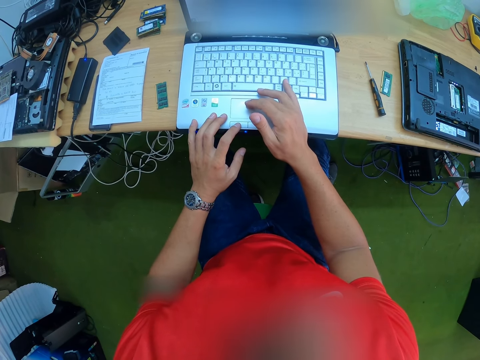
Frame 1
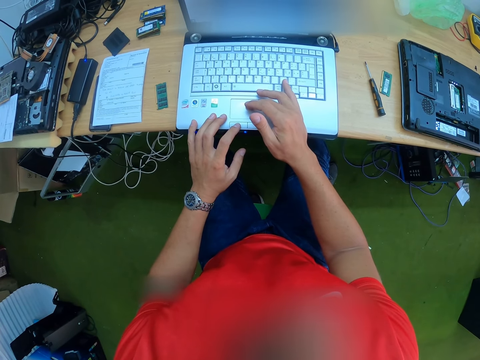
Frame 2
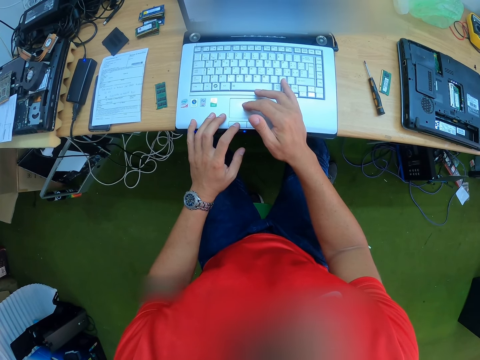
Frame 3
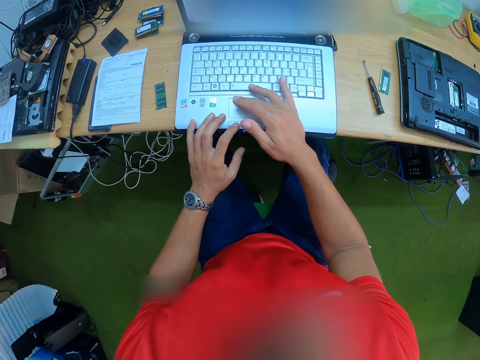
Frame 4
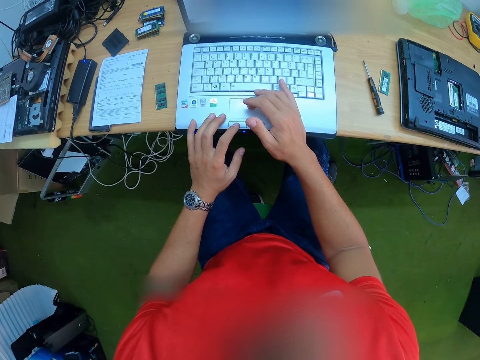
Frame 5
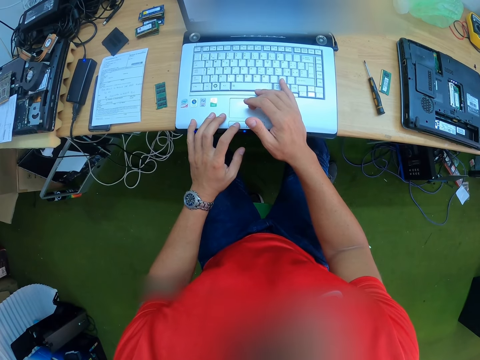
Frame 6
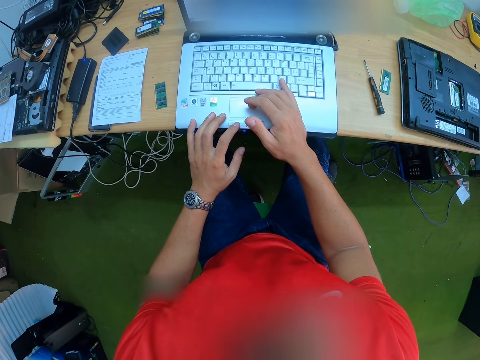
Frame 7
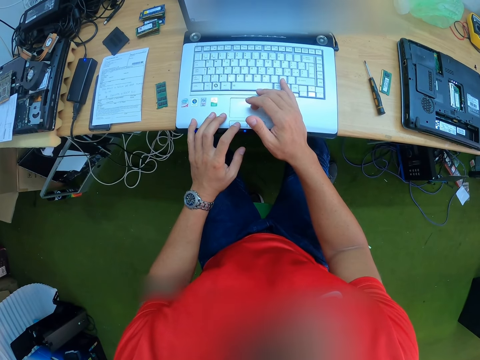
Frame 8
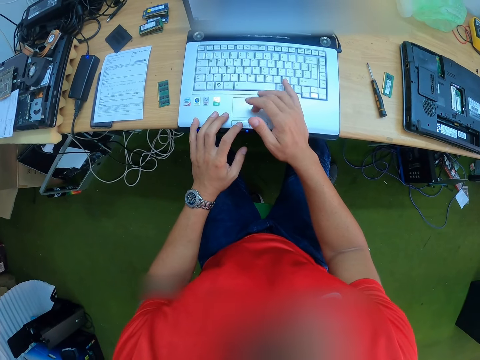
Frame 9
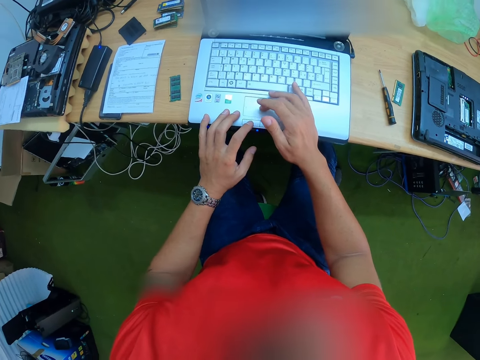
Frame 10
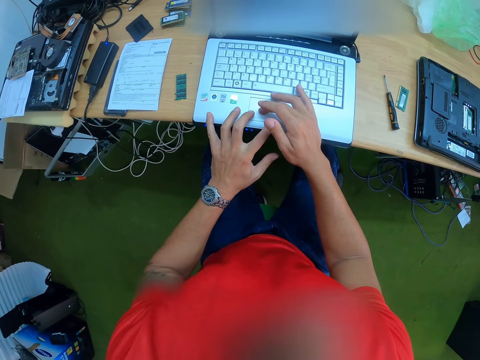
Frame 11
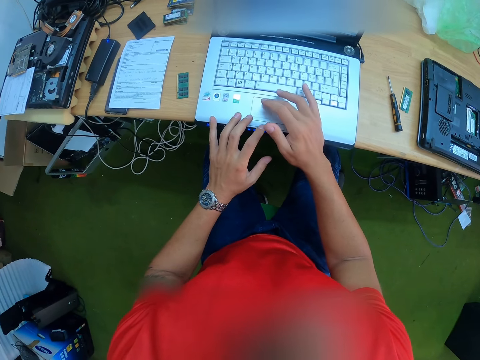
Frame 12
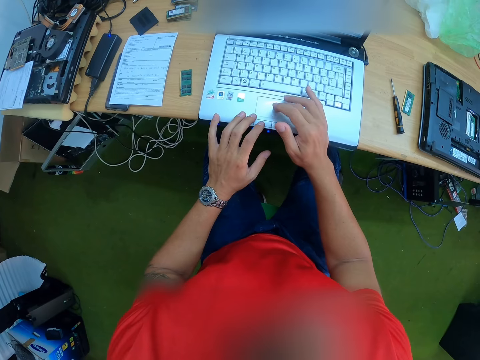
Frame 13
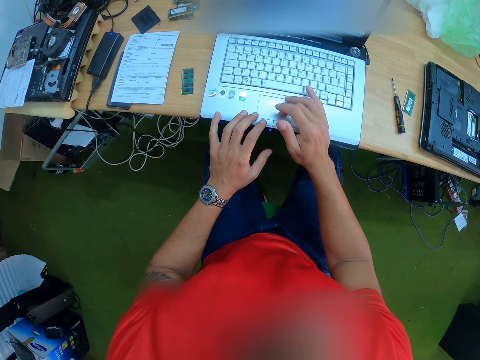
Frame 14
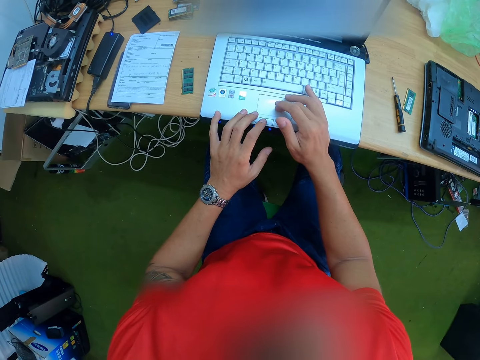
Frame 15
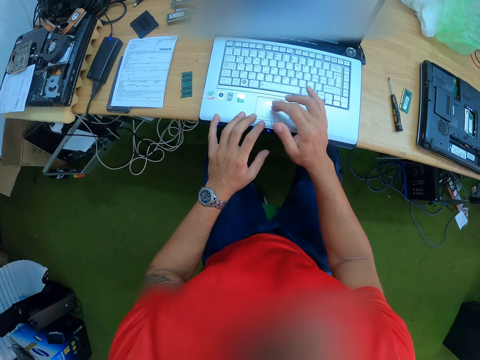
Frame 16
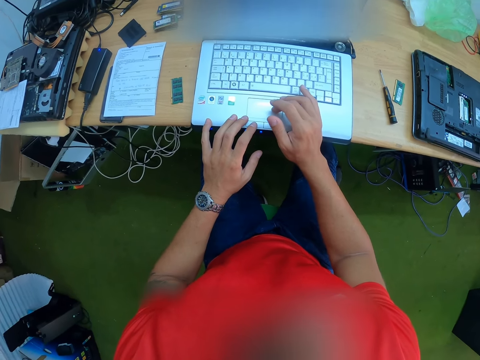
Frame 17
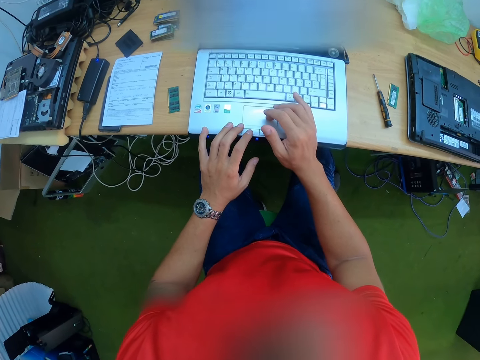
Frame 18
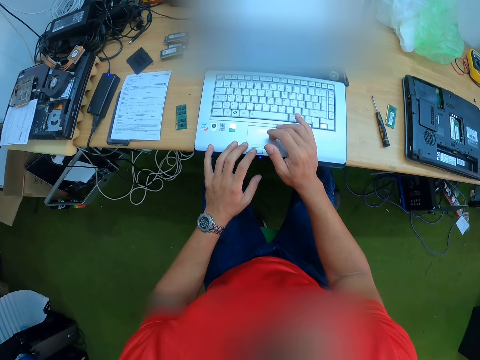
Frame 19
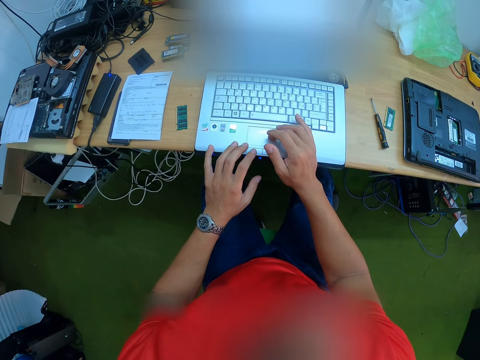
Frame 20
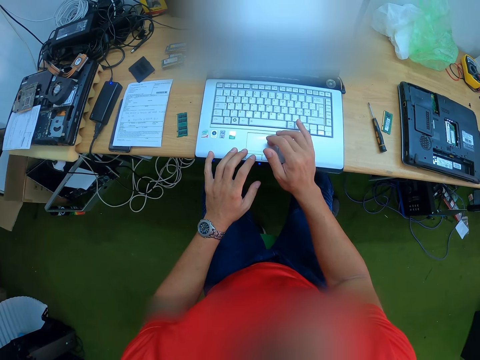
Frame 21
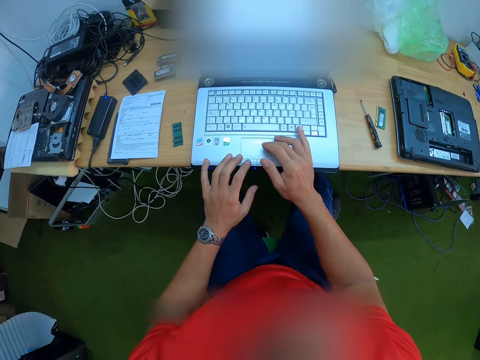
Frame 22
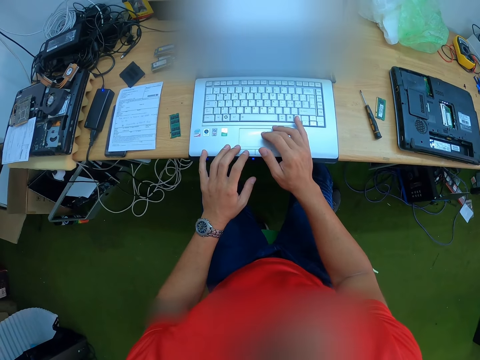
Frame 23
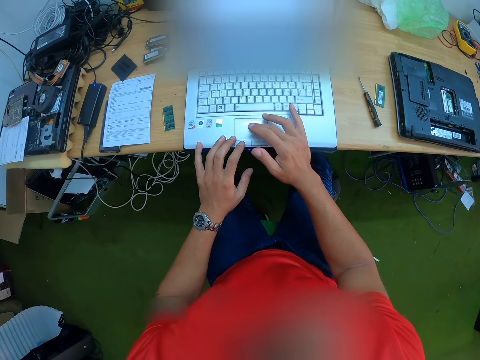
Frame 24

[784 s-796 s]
The camera wearer looks around. They touch the laptop. They look around.

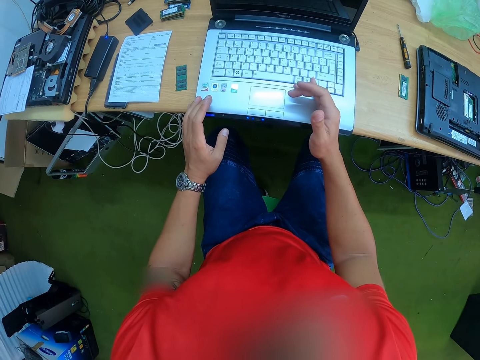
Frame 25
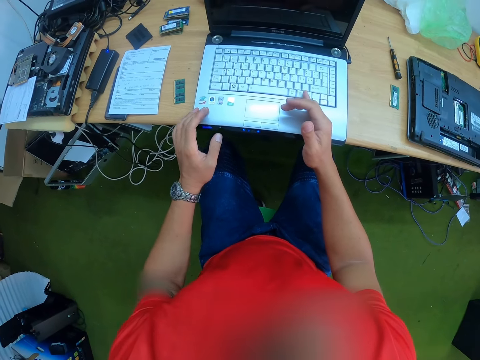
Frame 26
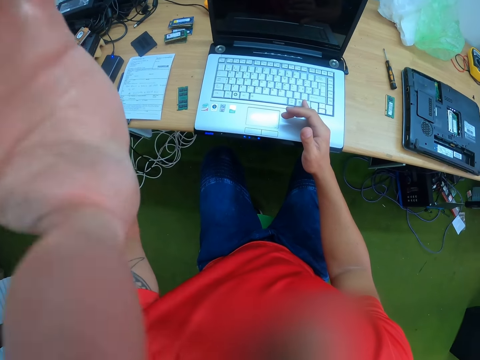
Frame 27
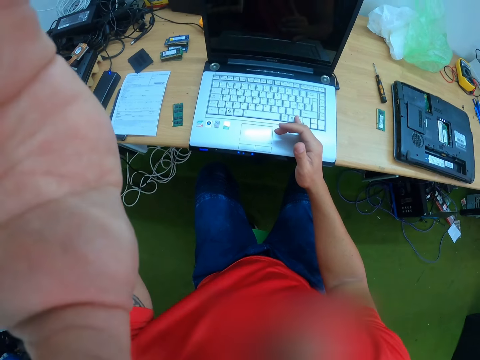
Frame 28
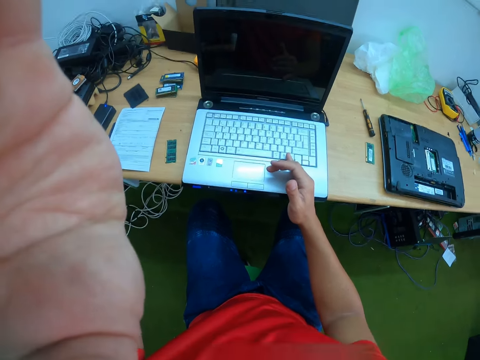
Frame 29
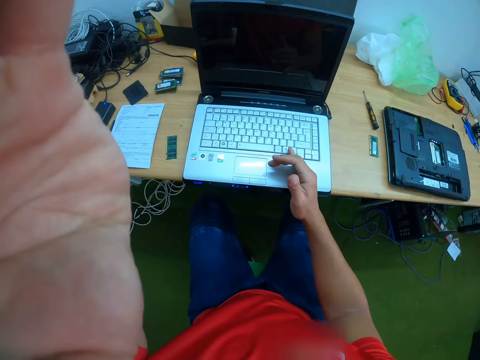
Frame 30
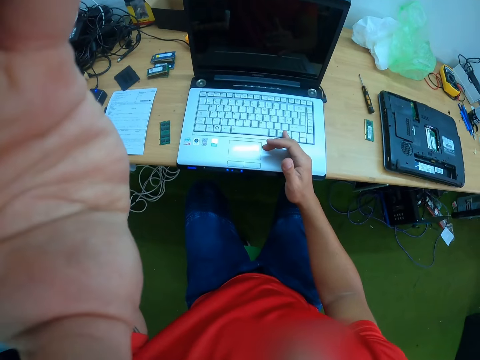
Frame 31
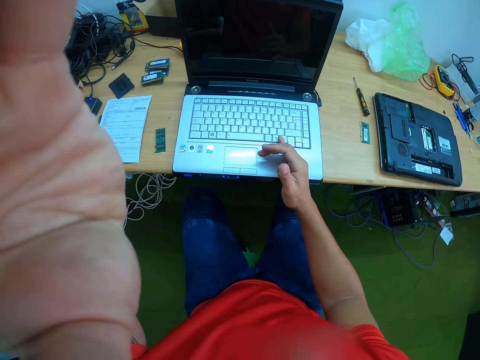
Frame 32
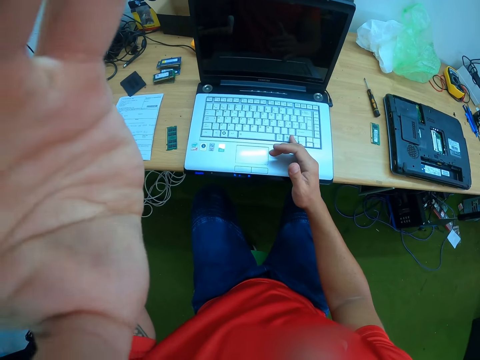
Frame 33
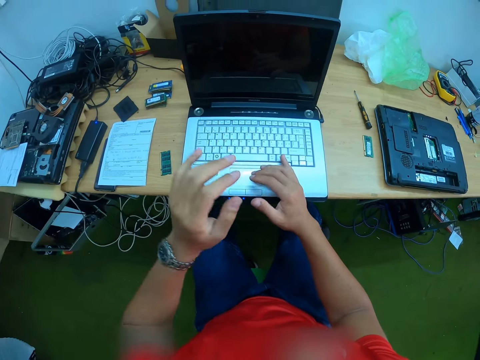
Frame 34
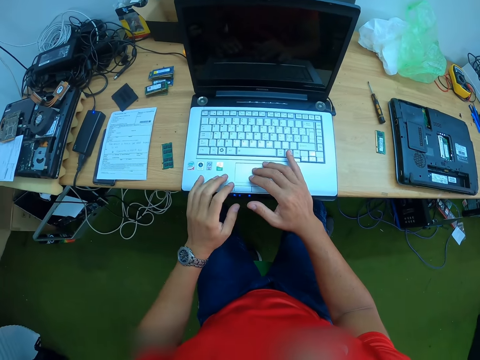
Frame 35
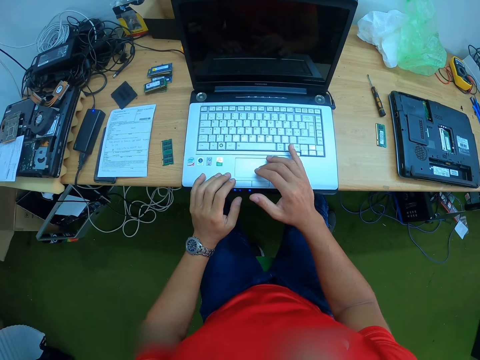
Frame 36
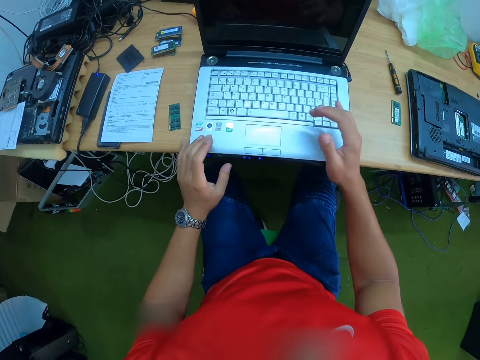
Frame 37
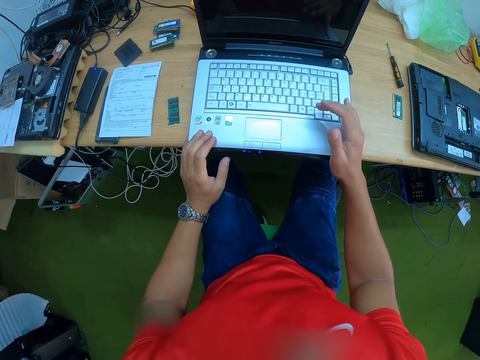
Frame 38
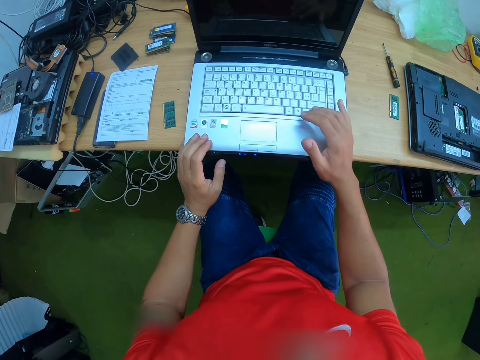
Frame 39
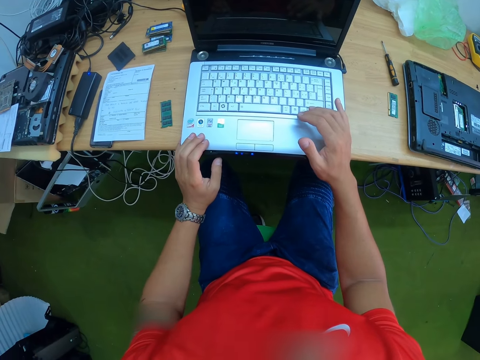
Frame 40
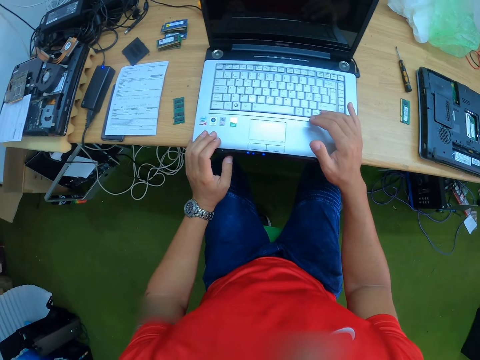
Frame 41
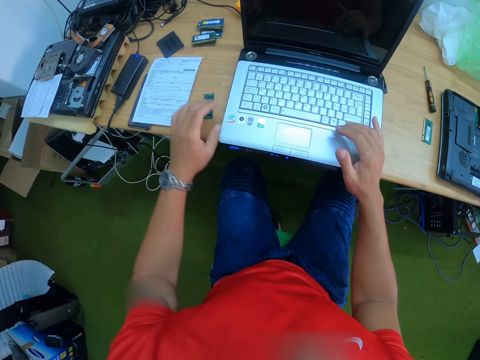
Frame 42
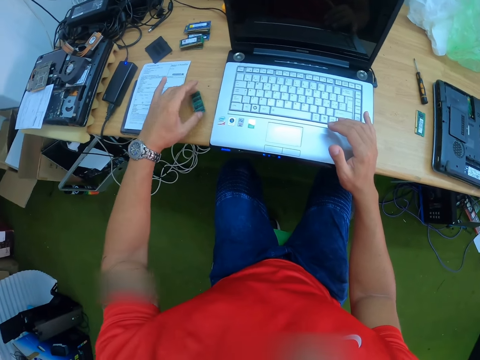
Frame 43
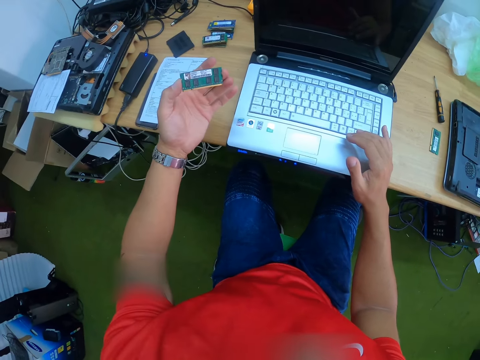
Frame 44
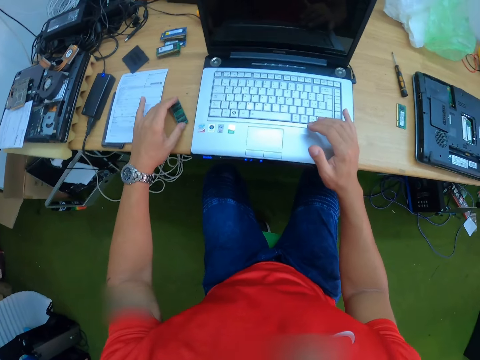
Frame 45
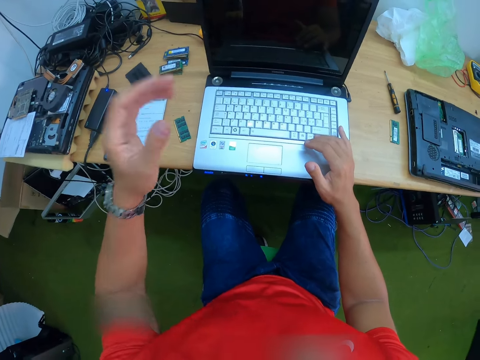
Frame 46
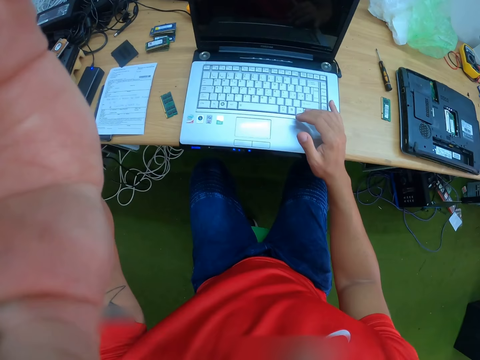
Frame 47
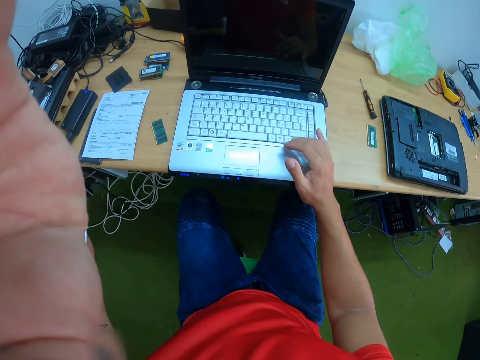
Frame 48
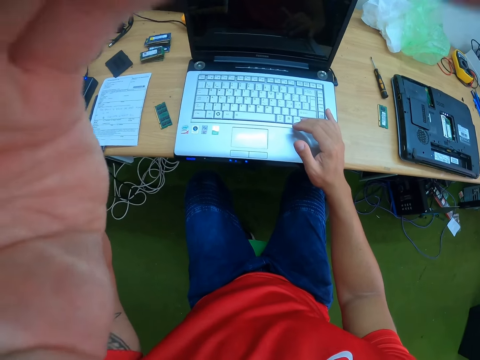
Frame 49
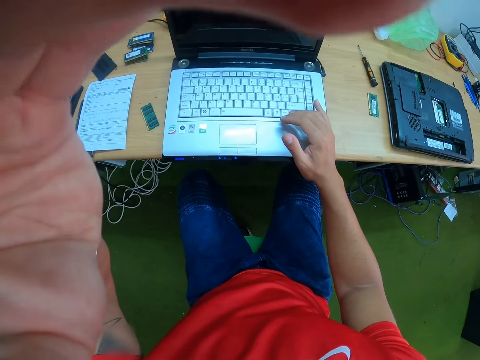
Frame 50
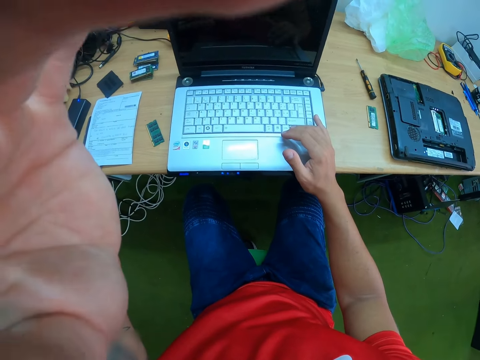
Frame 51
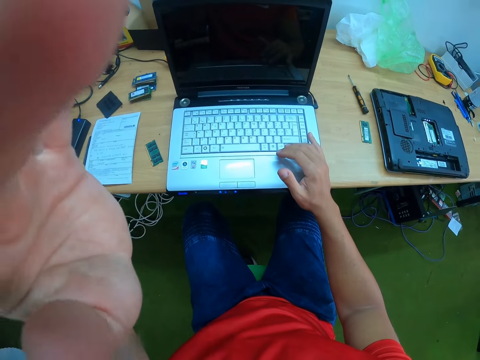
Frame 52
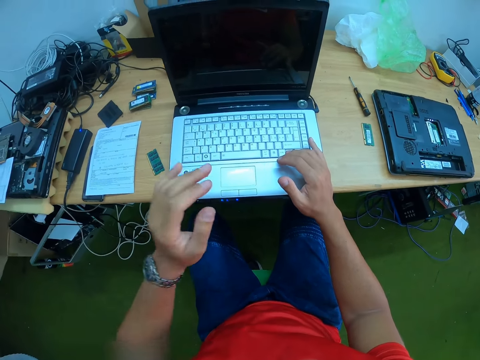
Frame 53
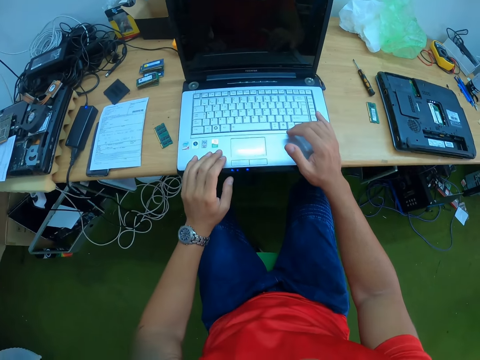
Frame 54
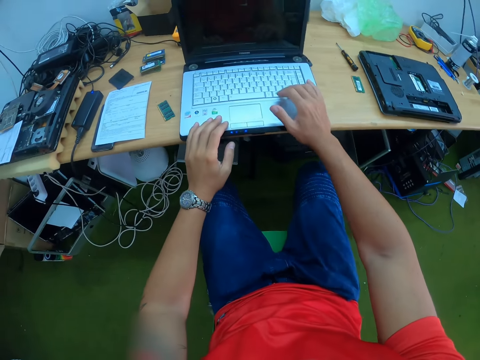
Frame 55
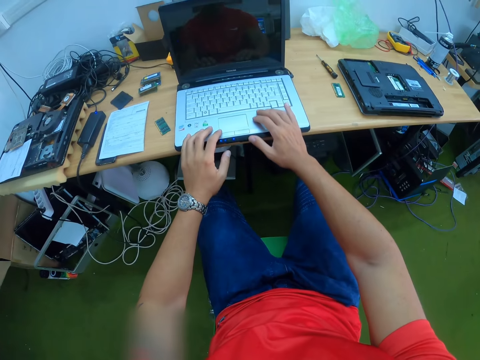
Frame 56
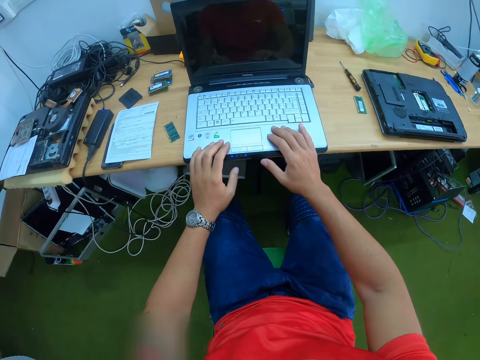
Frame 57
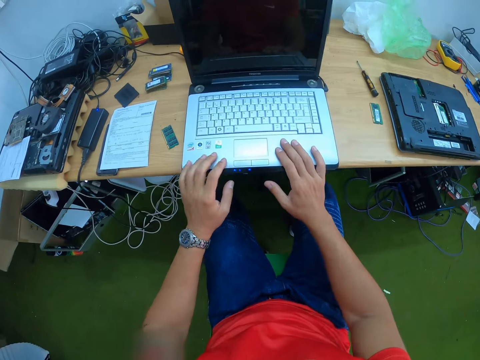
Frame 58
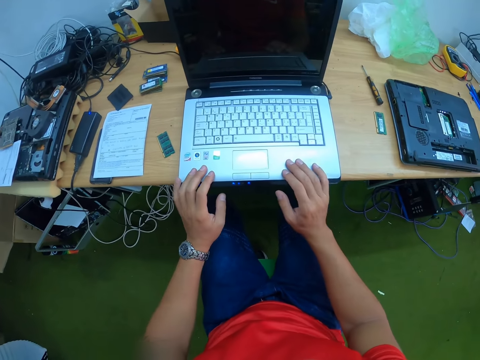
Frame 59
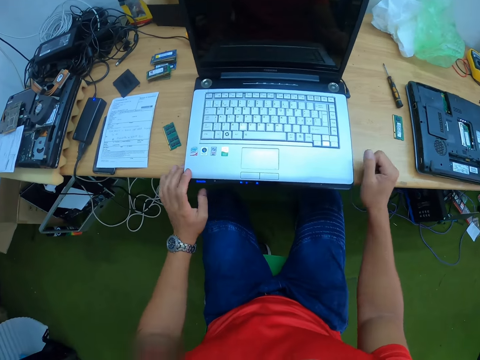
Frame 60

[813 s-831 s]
The camera wearer touches the laptop on the table with his right hand. He touches a camera on his face with his left hand. He lifts his hand. He does something. He touches the laptop on the table with both hands. He looks at the laptop. He touches the laptop on the table with his right hand. He picks a chip or RAM on the table with his left hand. He looks at the RAM. He drops the chip from his left hand to the table. He touches the camera on his face with his left hand. He lifts his hand. He does something. He touches the laptop on the table with both hands. He looks at the laptop.
